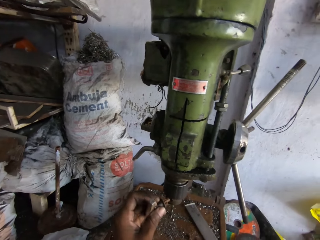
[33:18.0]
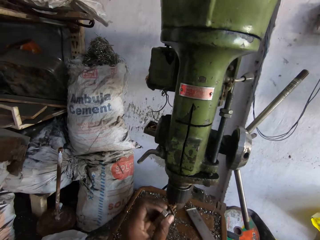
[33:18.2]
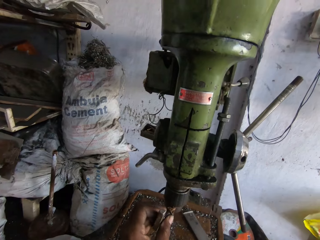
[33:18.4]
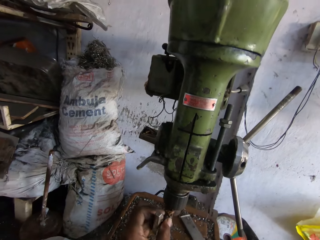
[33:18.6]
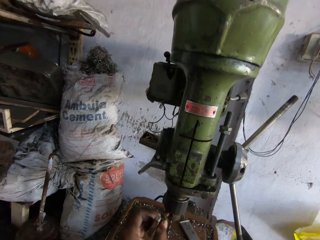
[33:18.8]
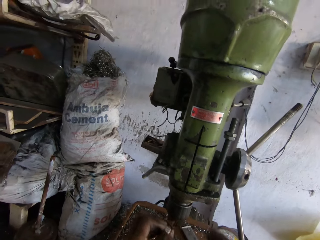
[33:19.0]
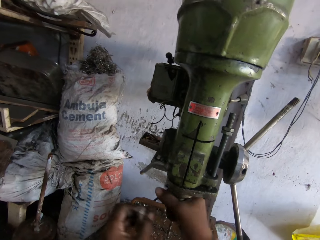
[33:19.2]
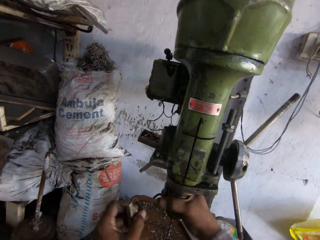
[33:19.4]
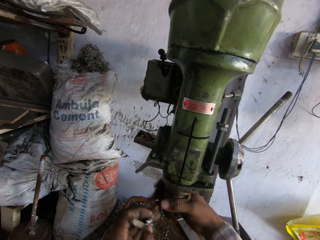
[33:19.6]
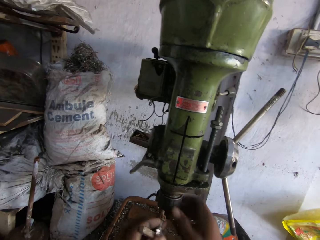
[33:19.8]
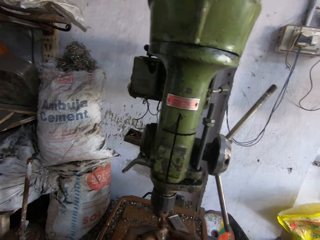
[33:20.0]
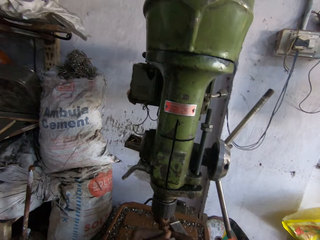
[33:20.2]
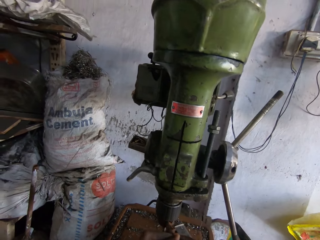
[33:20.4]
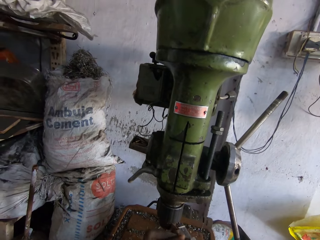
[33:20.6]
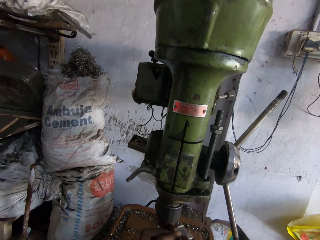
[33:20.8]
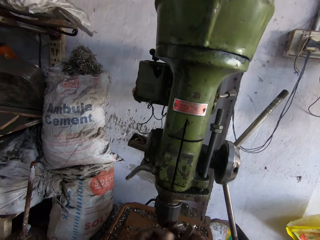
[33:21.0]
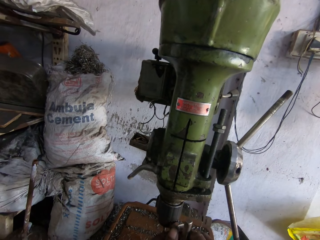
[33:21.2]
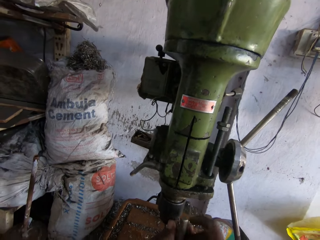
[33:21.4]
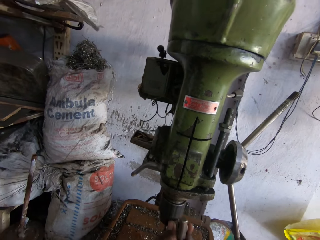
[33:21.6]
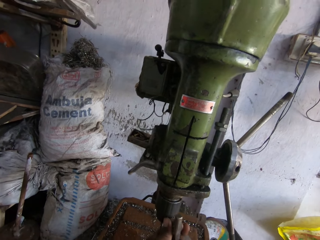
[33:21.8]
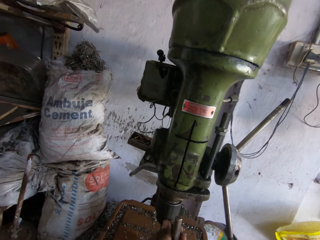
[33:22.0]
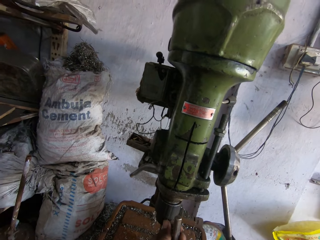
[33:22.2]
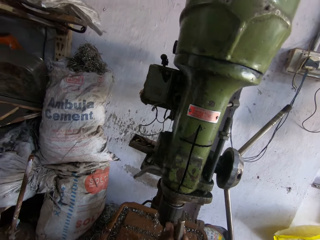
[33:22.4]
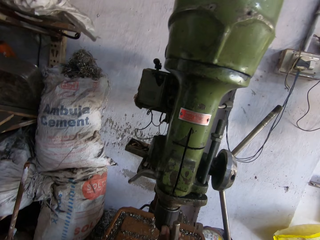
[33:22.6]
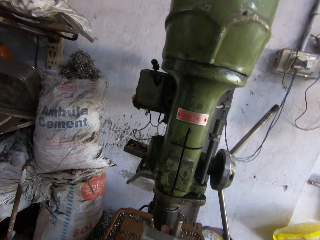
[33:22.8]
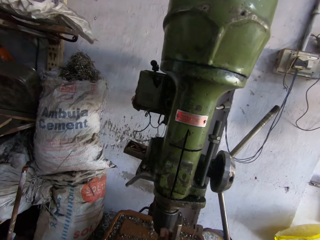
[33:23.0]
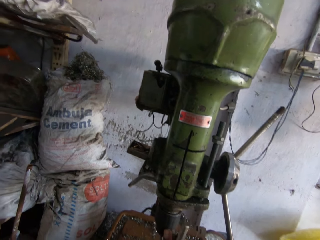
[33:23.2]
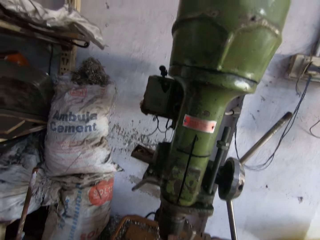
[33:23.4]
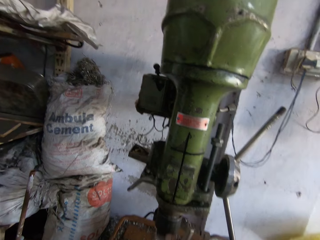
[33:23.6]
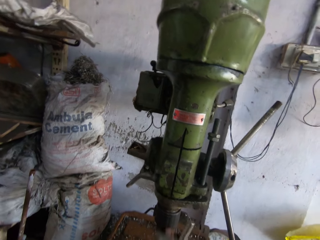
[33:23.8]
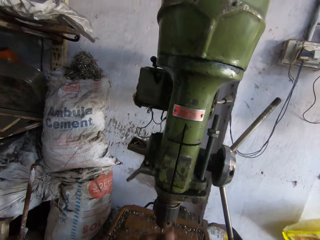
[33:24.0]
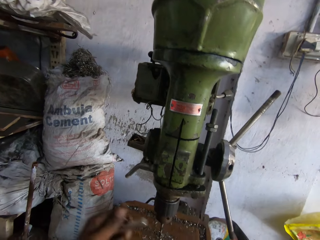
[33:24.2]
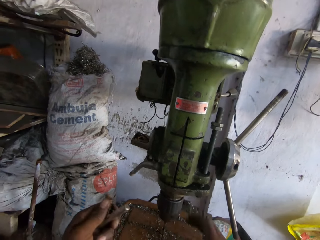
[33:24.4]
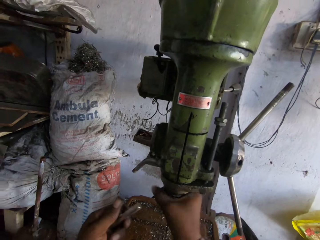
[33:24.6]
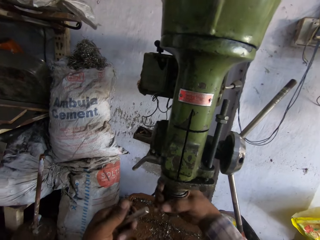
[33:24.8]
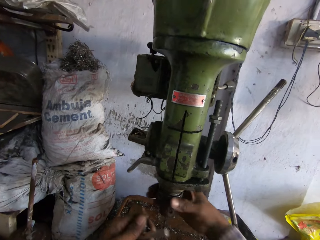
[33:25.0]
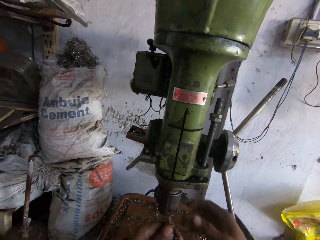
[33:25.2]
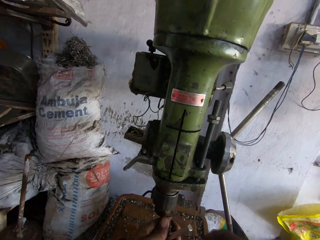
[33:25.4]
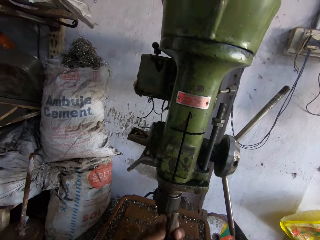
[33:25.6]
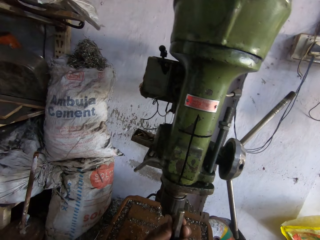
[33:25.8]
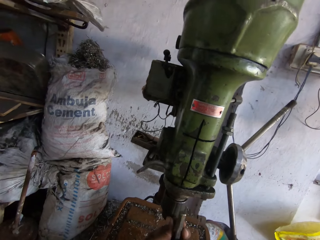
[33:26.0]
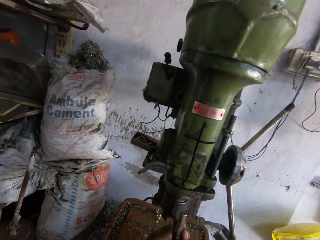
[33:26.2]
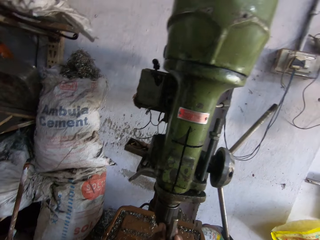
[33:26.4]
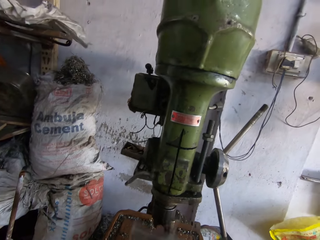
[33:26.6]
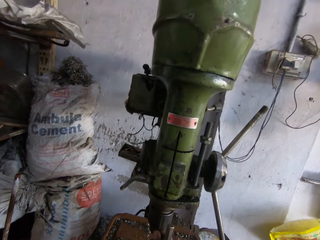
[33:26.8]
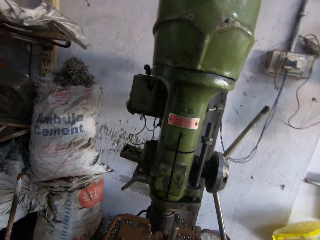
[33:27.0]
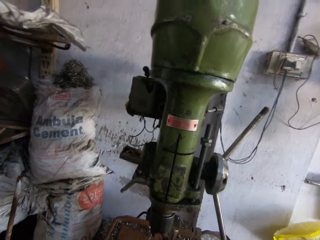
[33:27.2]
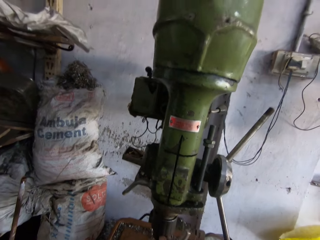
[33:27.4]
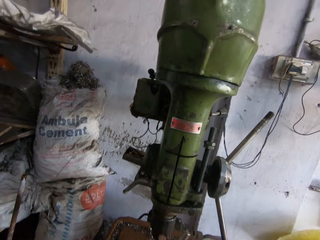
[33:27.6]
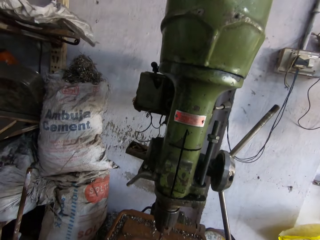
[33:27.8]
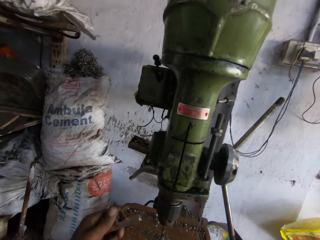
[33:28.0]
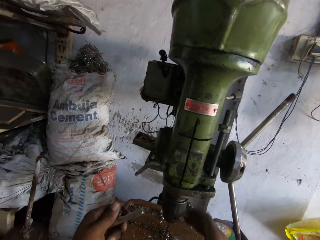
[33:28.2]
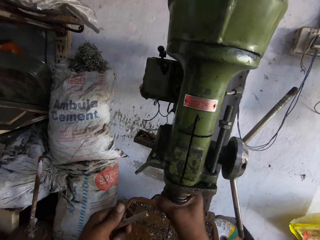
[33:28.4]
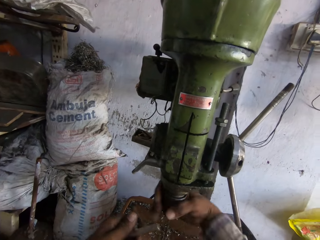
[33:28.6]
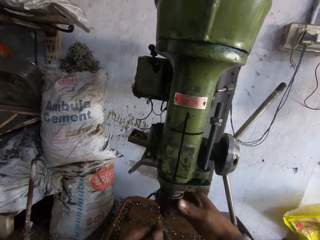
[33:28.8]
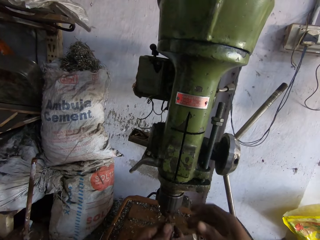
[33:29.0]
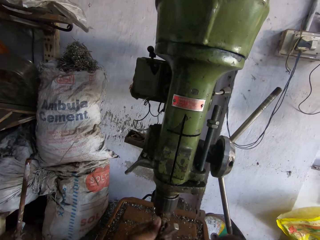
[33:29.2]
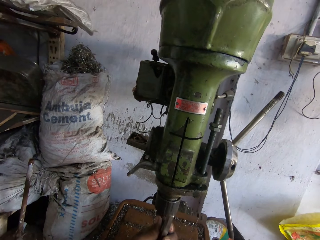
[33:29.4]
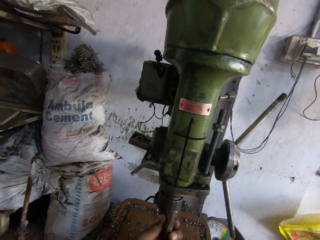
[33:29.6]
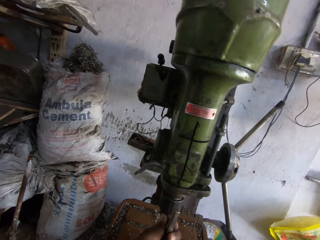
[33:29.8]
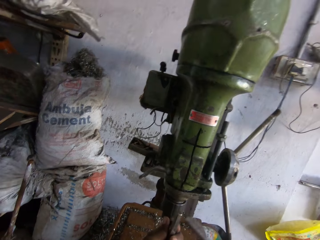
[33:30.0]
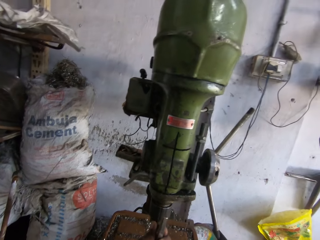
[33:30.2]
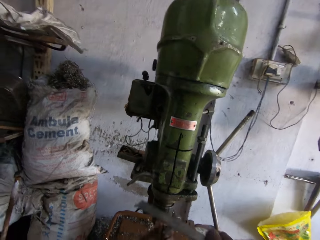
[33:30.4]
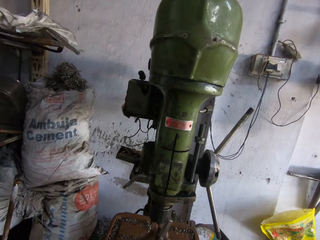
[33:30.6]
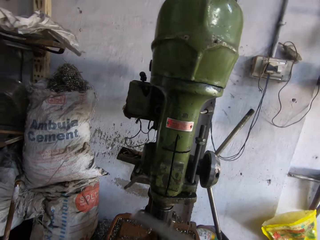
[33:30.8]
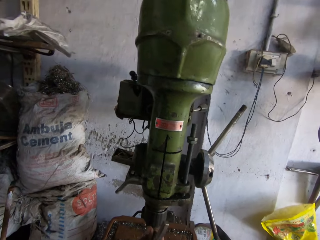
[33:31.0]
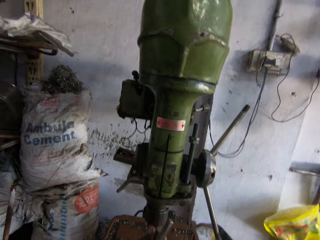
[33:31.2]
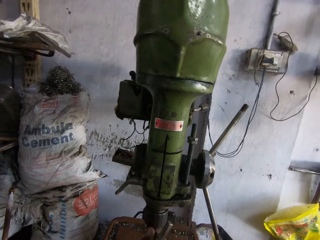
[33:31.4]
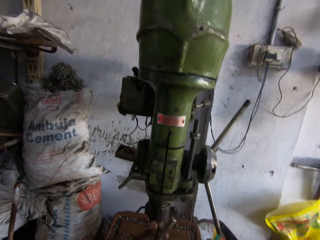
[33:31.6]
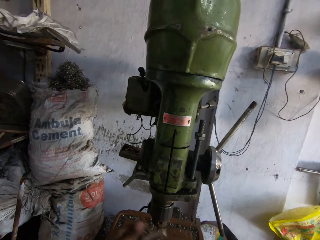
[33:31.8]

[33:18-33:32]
The camera wearer attaches metal to the pillar drill machine. They hit the metal on the pillar drill machine. They drop the metal on the pillar drill machine. They adjust the pillar drill machine. They connect the metal to the drill. They hit the metal on the pillar drill machine. They adjust the drill. They connect the metal to the drill.

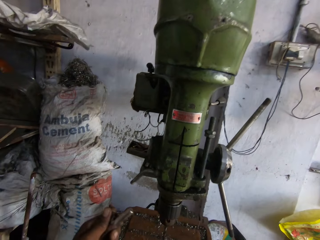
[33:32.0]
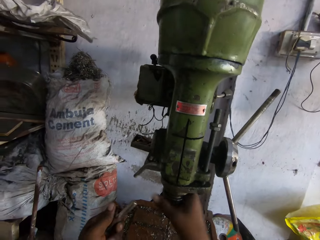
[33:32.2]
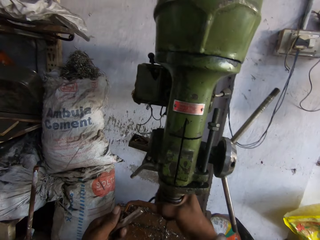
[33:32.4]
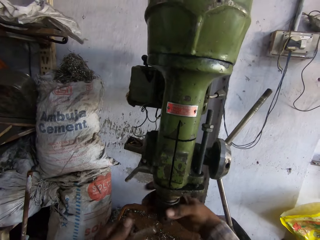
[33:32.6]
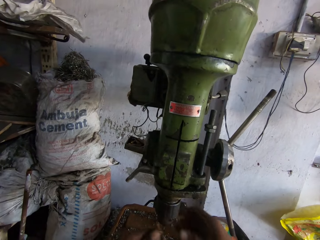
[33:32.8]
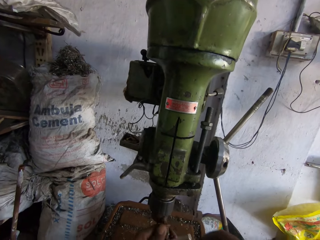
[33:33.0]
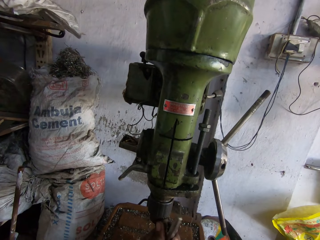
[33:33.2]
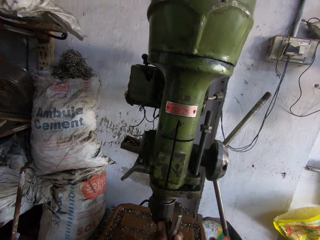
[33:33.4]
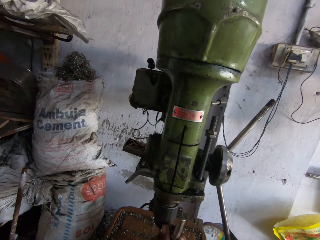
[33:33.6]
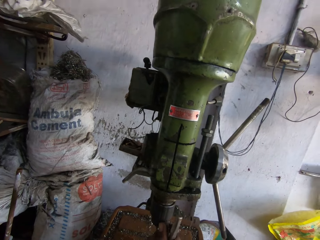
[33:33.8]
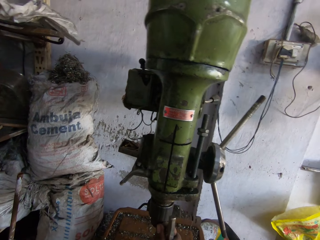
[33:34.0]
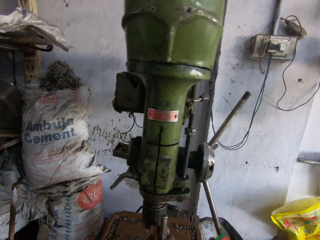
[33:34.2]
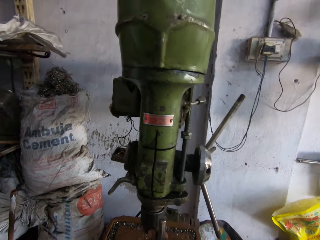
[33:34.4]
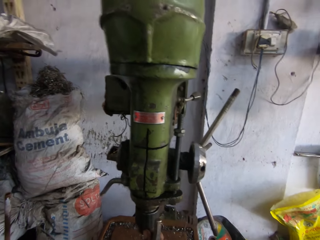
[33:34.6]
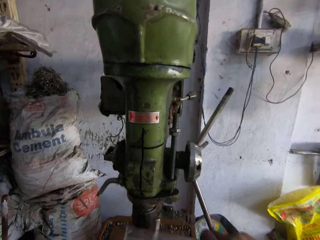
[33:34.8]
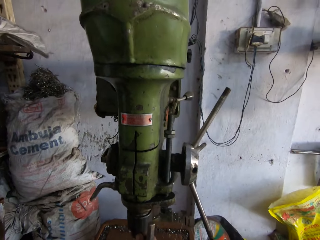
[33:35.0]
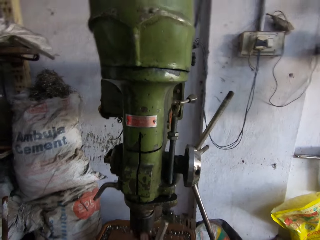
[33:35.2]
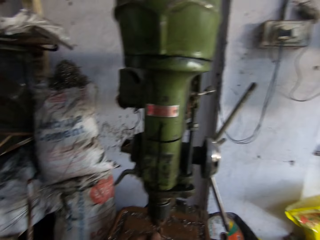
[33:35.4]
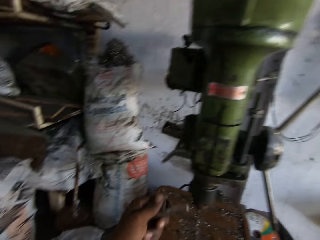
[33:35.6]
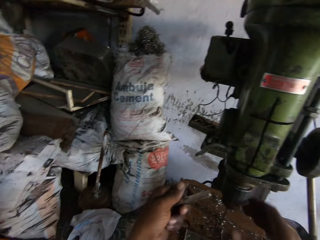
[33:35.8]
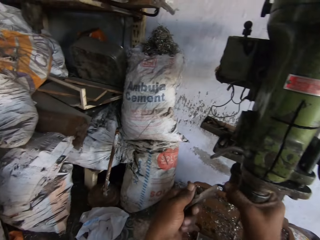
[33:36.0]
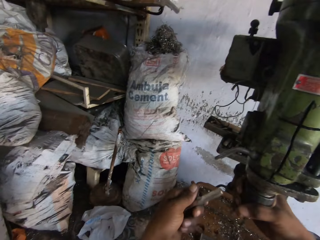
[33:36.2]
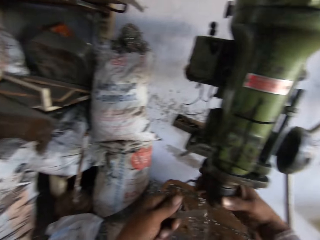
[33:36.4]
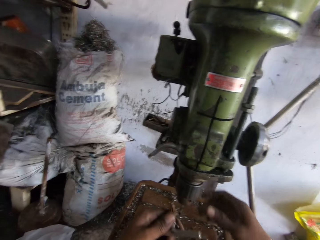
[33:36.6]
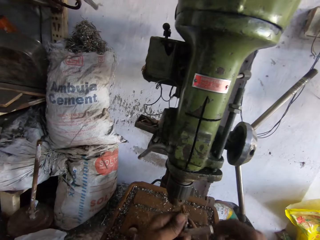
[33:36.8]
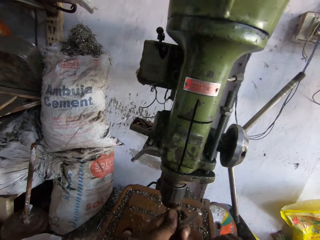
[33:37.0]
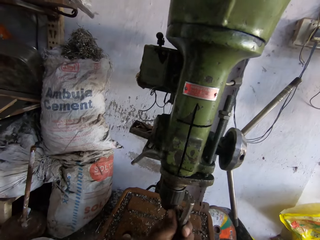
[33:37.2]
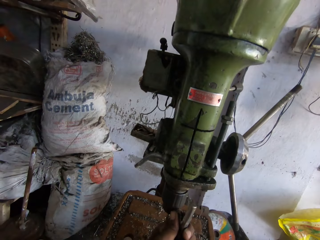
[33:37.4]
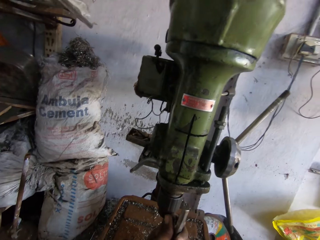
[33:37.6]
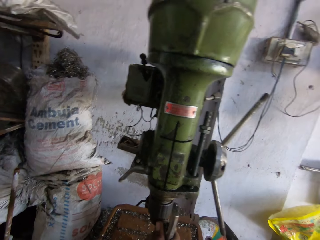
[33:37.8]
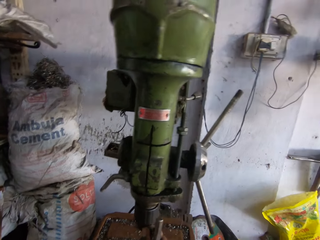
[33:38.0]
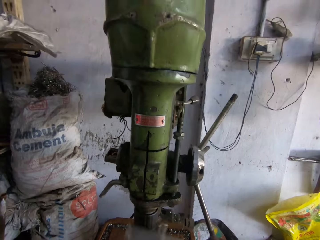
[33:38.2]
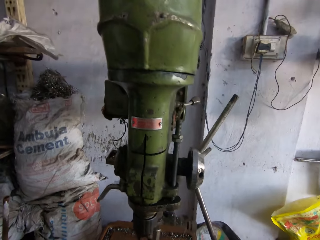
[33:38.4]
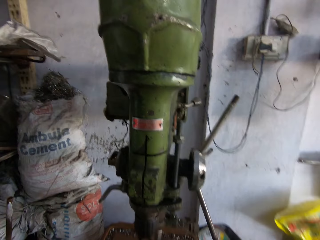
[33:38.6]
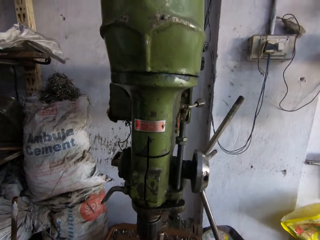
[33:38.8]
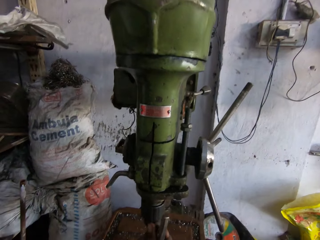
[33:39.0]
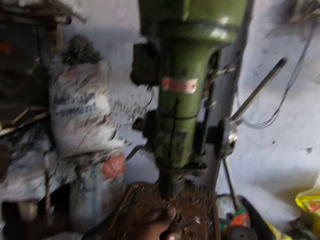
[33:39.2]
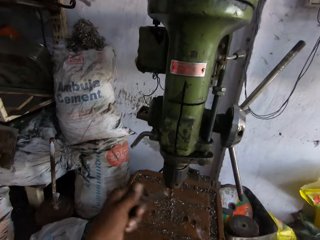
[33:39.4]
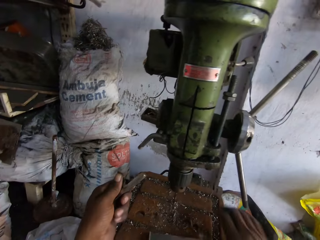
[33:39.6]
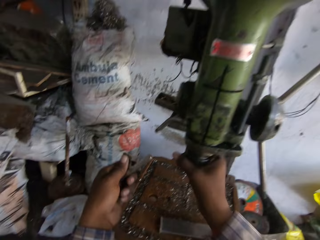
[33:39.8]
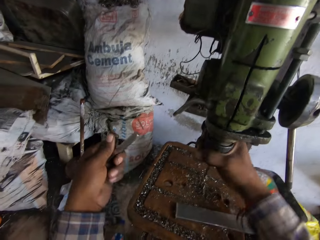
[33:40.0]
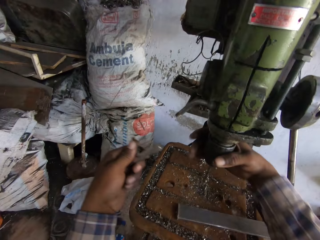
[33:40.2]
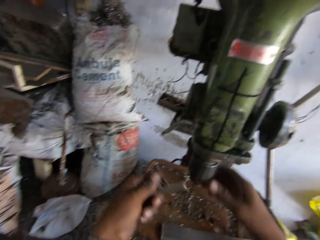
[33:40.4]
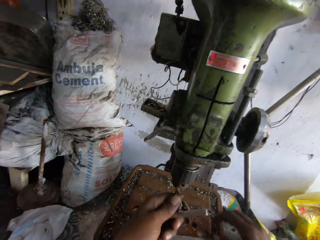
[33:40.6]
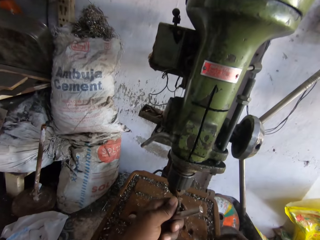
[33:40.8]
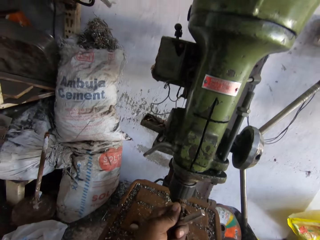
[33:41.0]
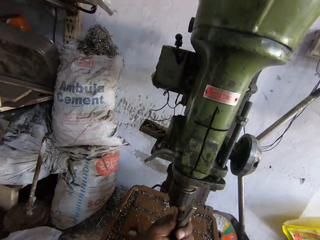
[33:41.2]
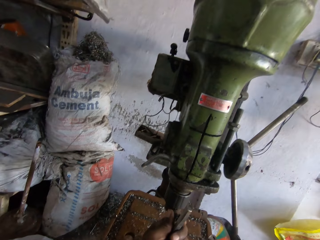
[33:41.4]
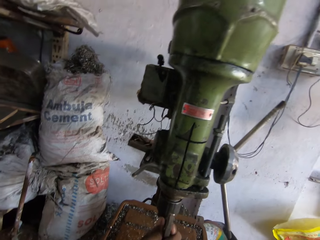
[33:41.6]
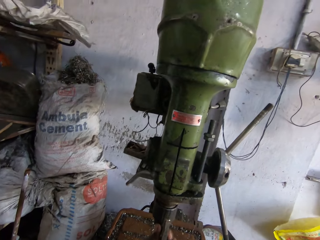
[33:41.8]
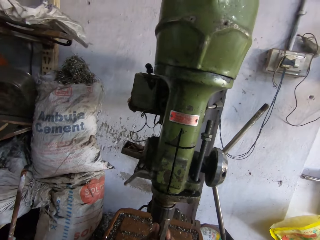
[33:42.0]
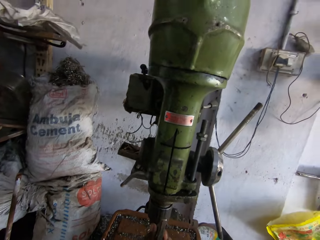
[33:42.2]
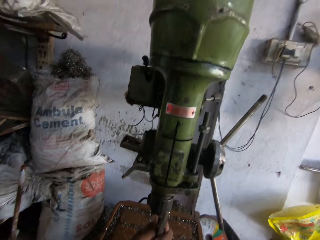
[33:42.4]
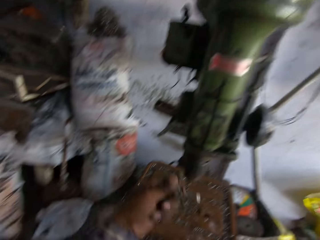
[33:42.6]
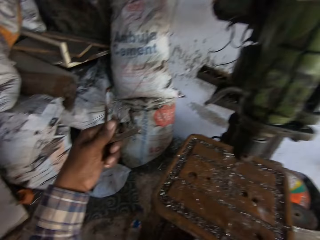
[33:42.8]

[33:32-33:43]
The camera wearer adjusts the drill. They connect metal to the drill. They adjust the drill. They connect the metal to the drill. They hit the metal on the pillar drill machine. They adjust the pillar drill machine. They connect the metal to the drill.
